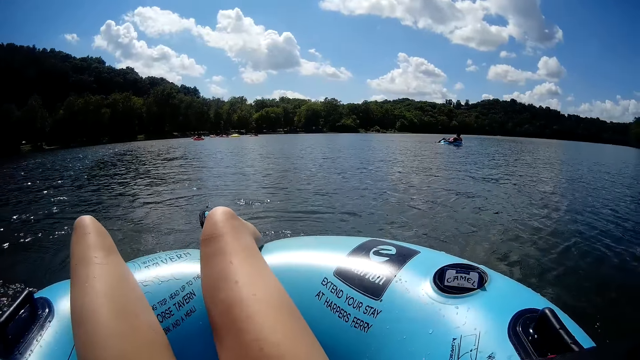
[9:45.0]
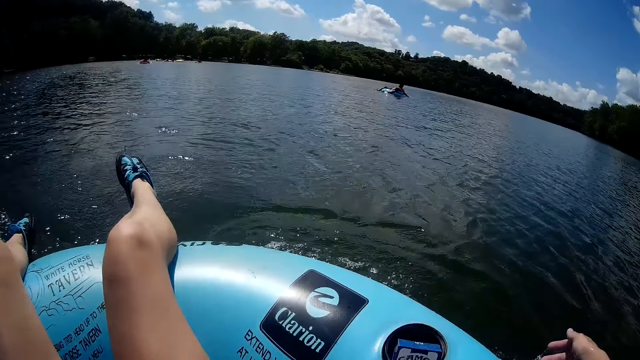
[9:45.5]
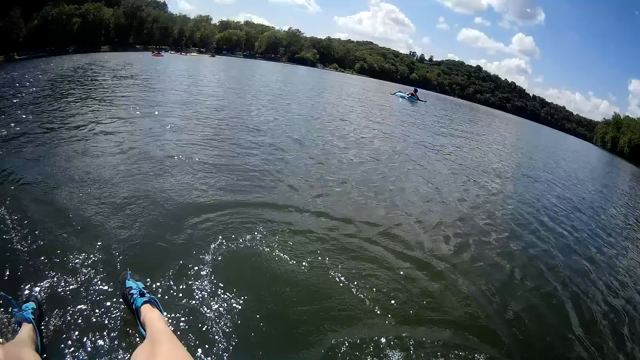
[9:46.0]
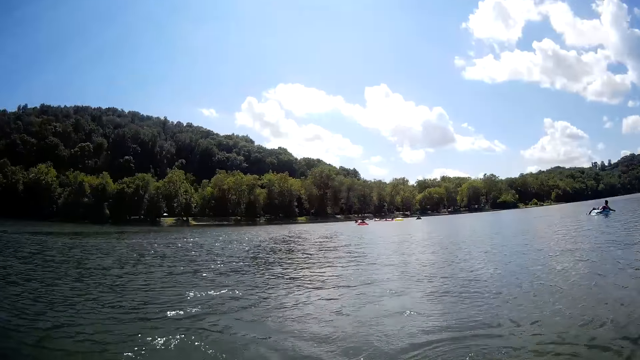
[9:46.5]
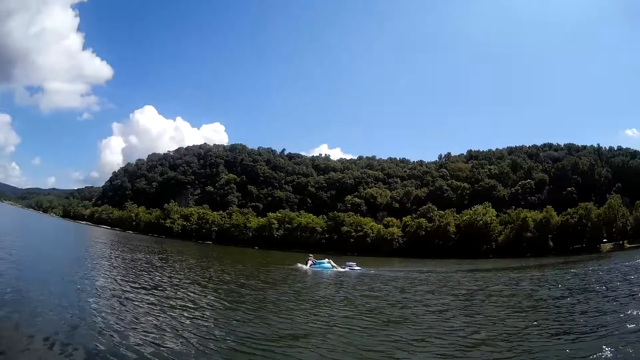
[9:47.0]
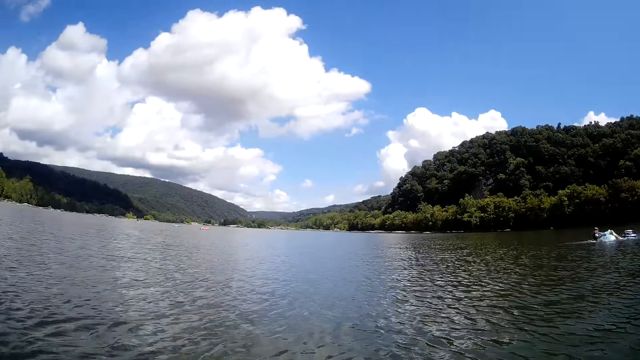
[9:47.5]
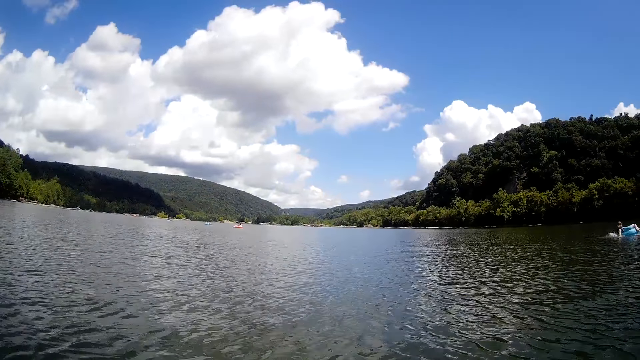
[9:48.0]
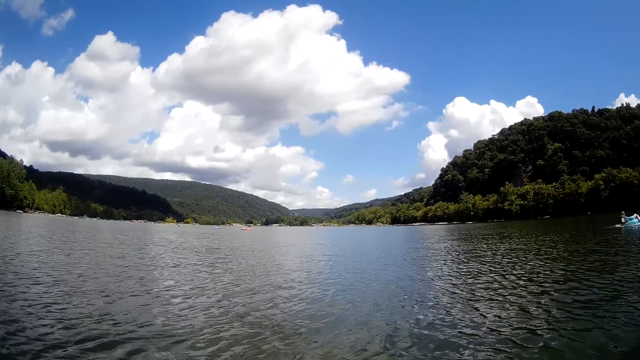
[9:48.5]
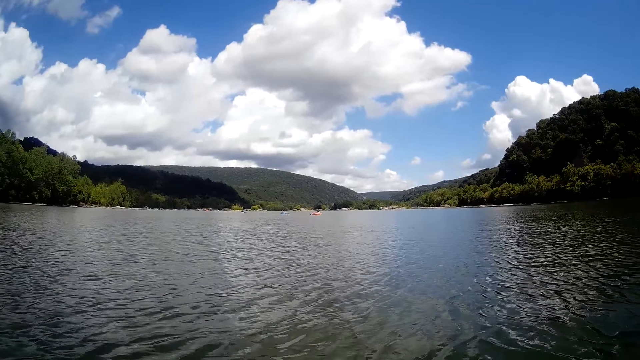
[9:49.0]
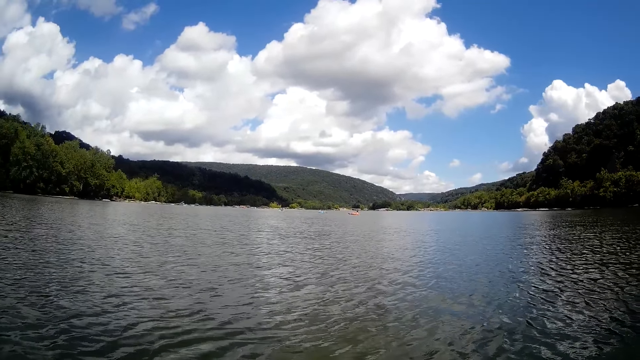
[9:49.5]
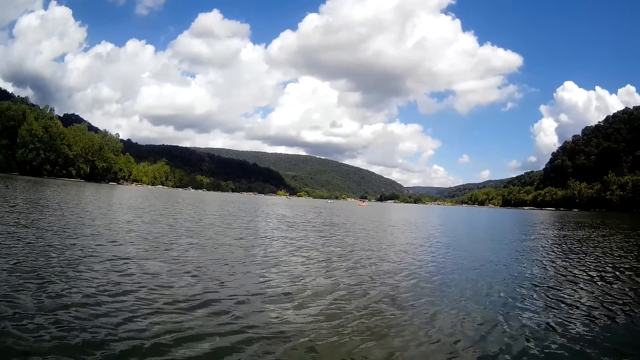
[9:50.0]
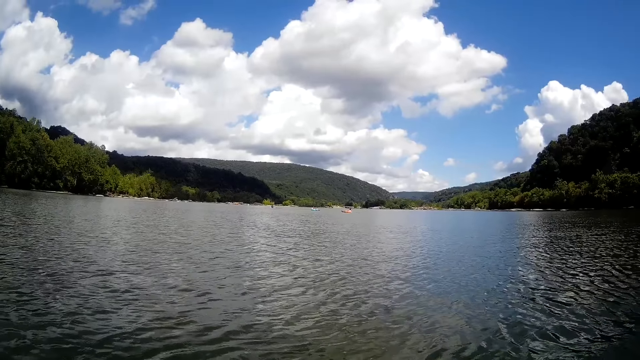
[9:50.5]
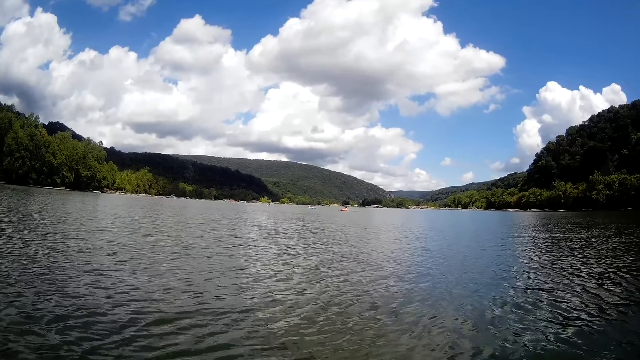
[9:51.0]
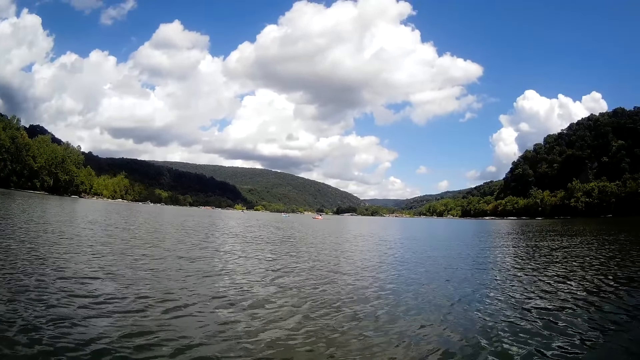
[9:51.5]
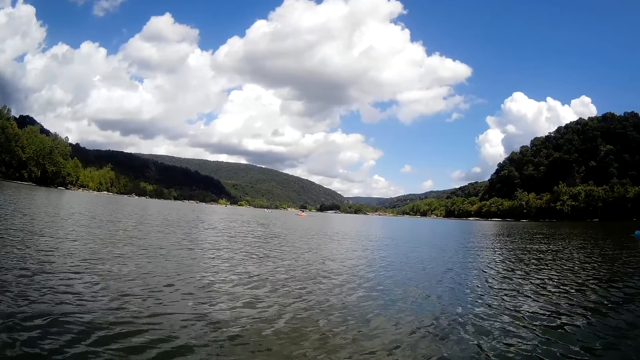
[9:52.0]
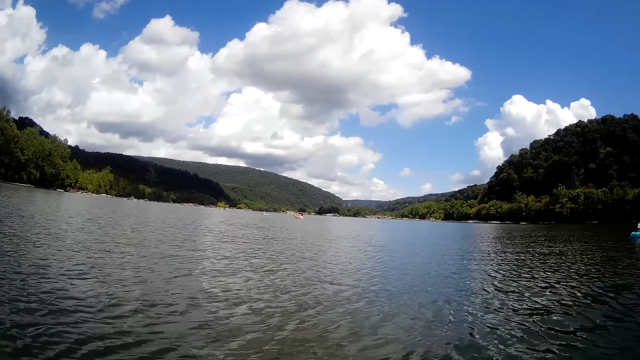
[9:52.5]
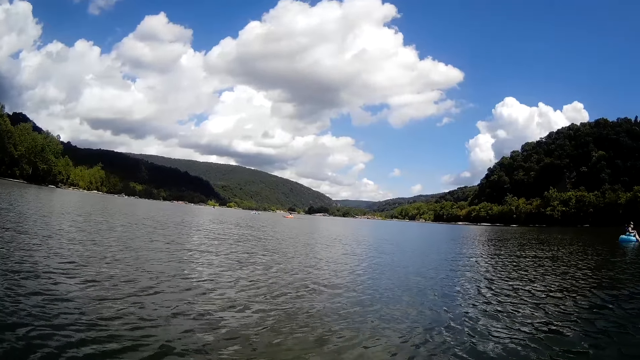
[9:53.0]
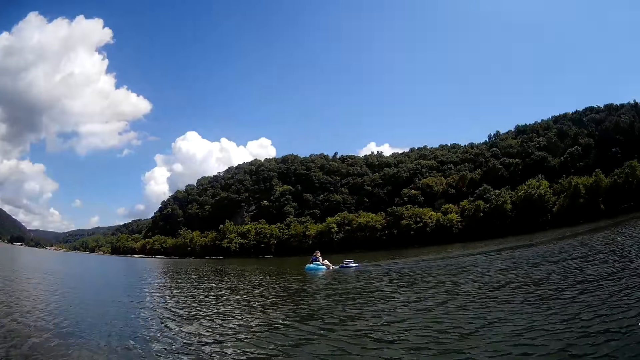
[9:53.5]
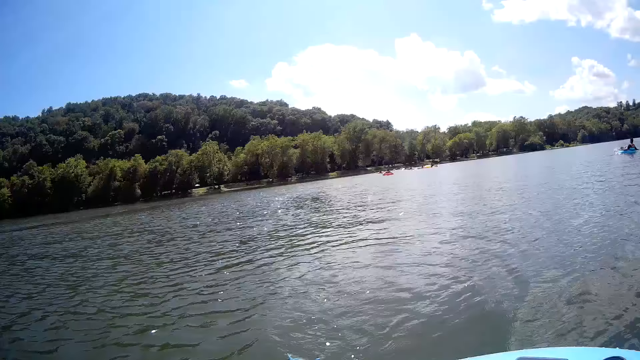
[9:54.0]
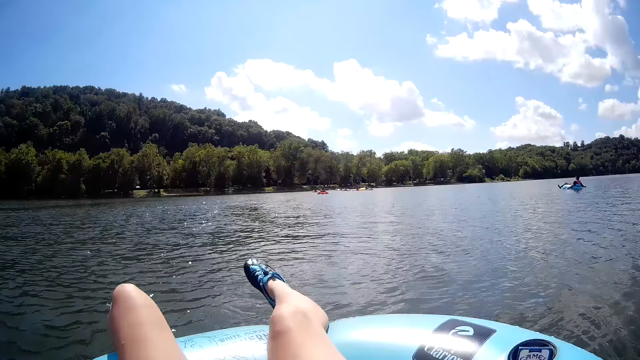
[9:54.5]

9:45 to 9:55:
The camera wearer strokes the water with her right hand. She speaks to a lady.

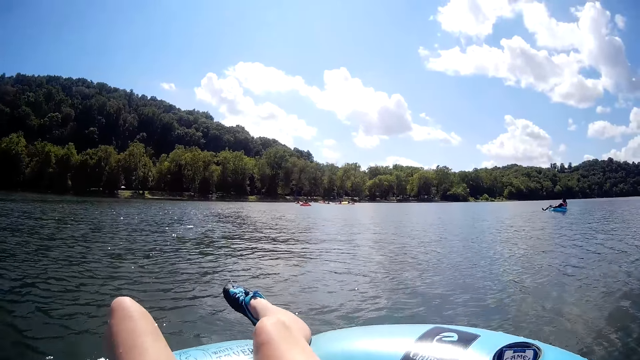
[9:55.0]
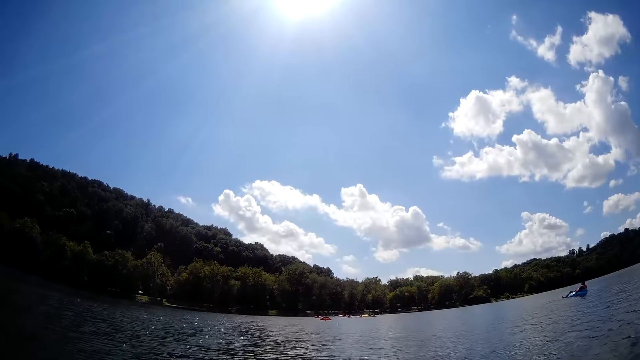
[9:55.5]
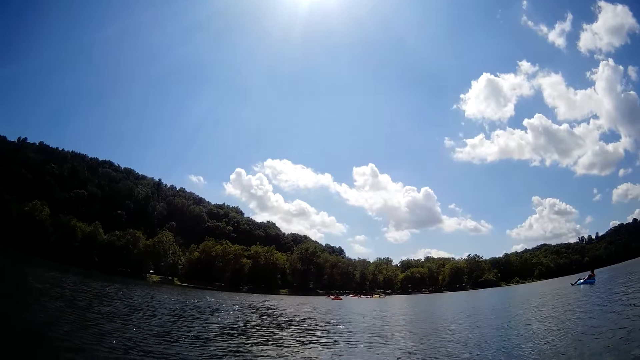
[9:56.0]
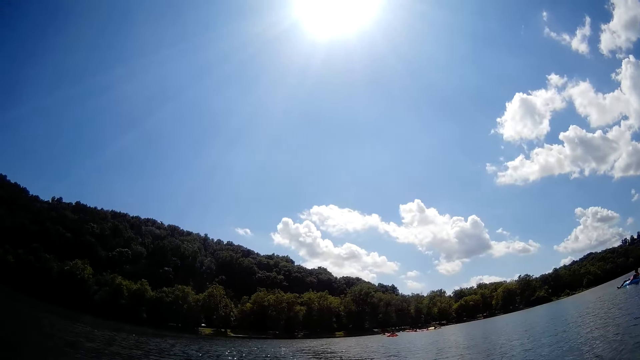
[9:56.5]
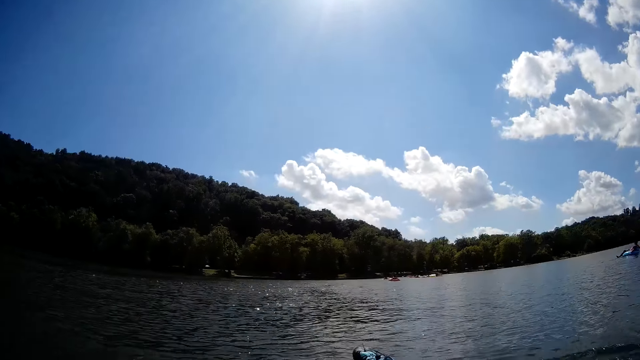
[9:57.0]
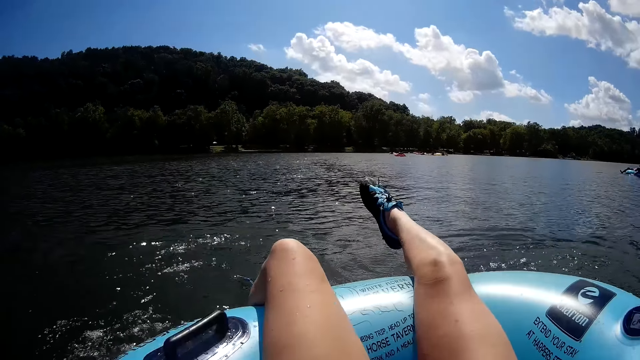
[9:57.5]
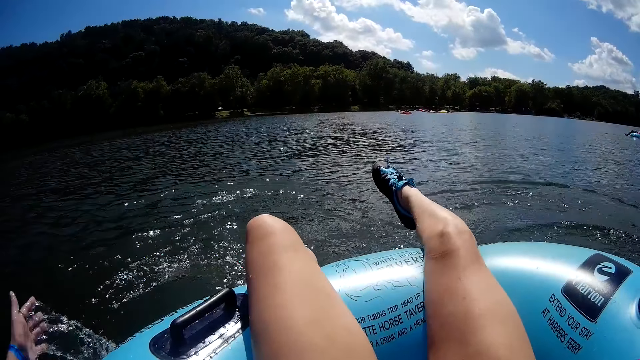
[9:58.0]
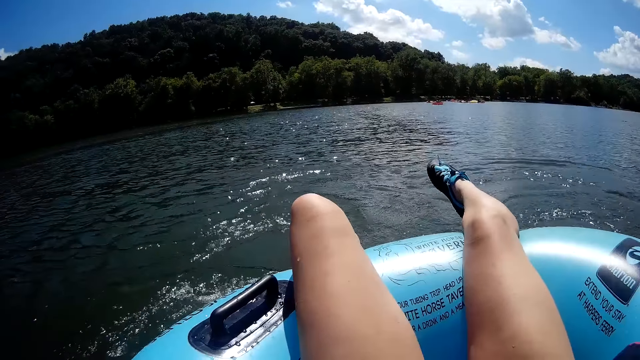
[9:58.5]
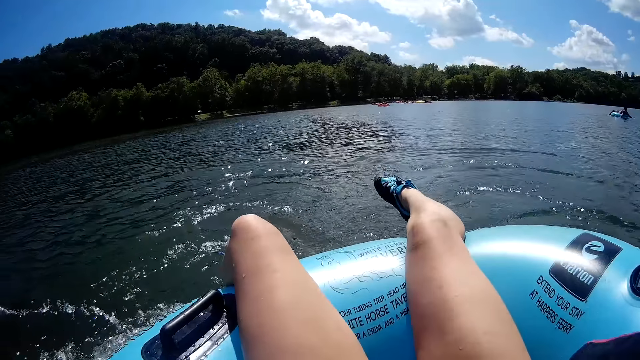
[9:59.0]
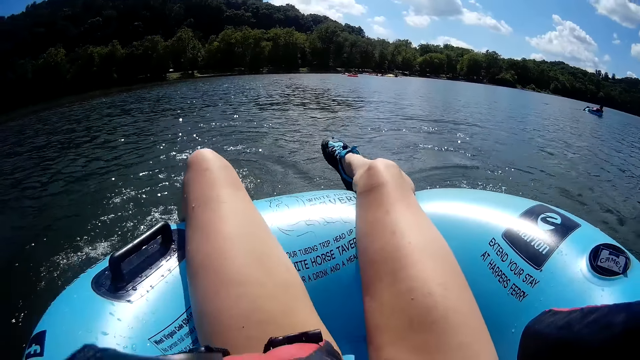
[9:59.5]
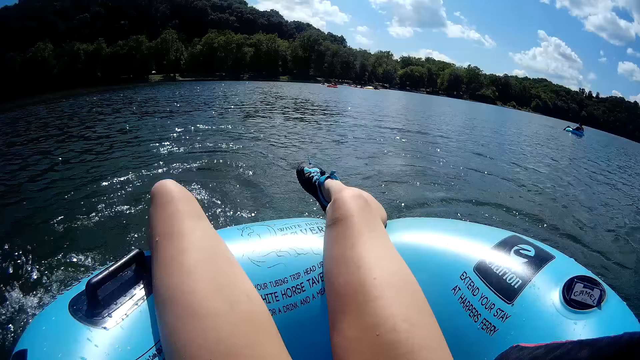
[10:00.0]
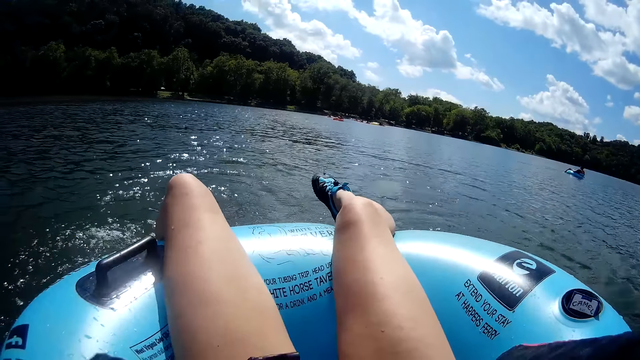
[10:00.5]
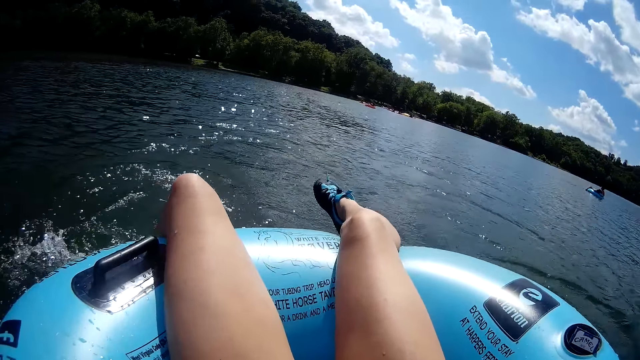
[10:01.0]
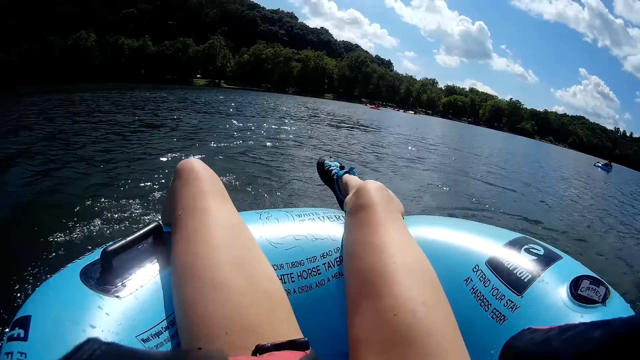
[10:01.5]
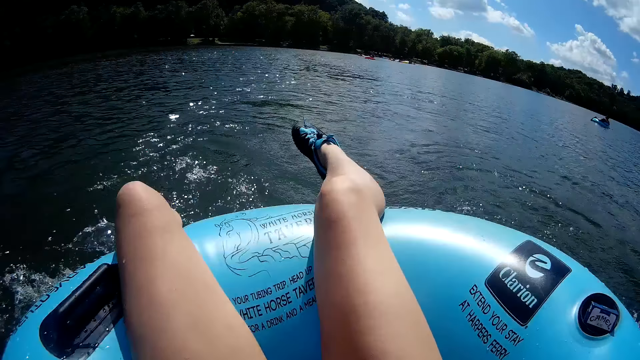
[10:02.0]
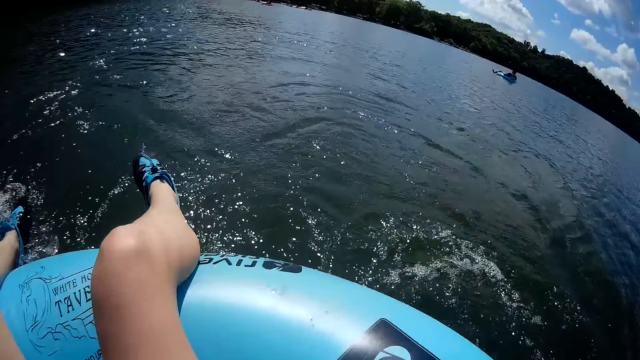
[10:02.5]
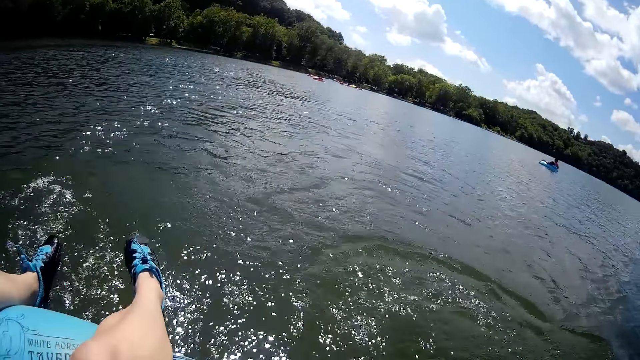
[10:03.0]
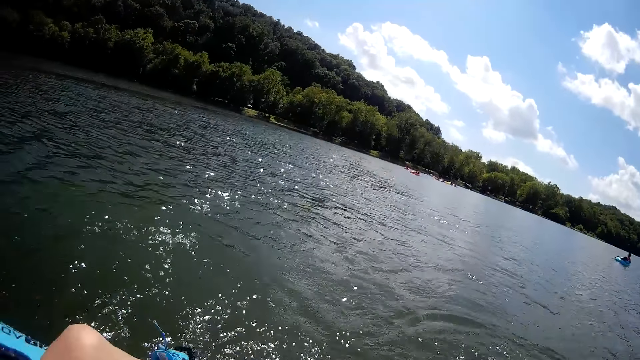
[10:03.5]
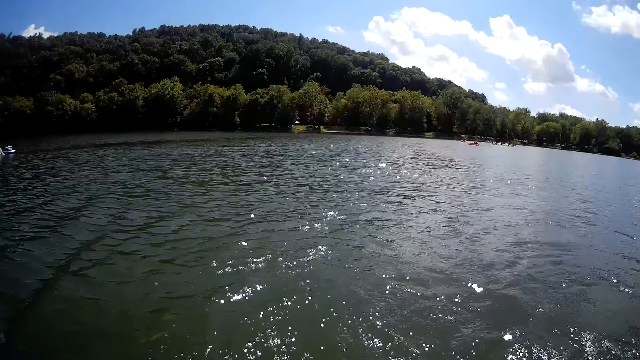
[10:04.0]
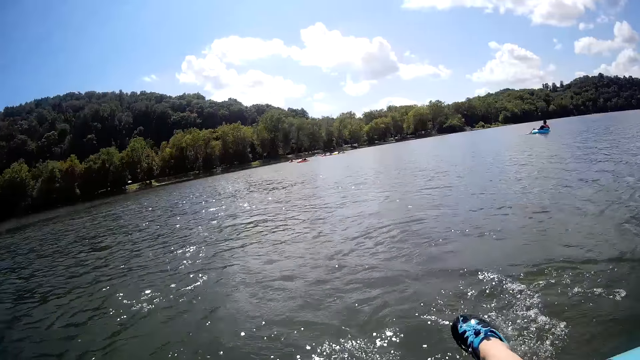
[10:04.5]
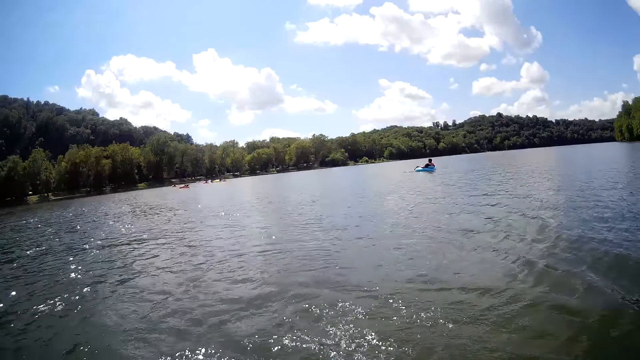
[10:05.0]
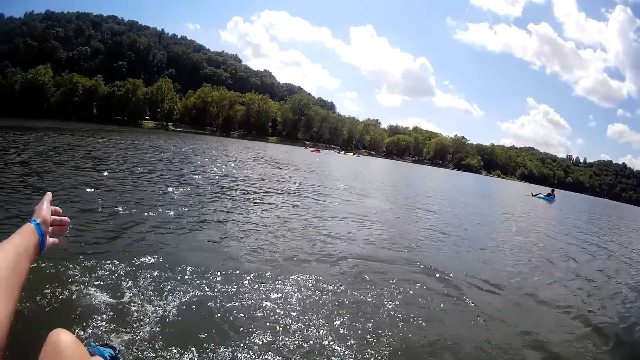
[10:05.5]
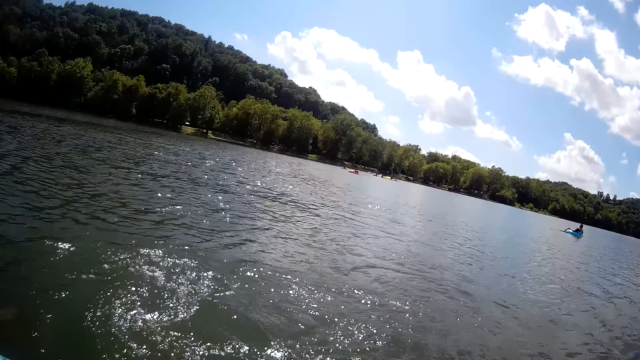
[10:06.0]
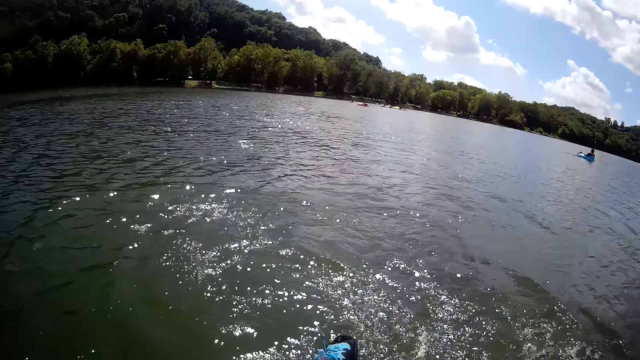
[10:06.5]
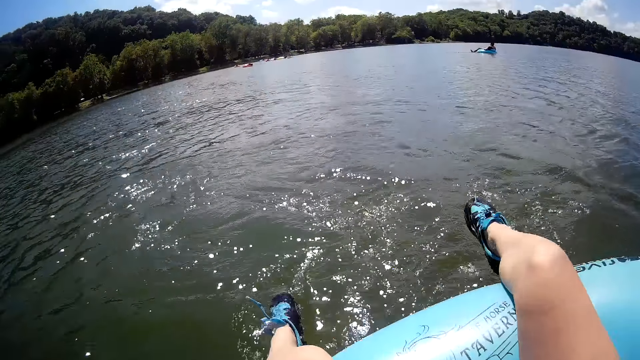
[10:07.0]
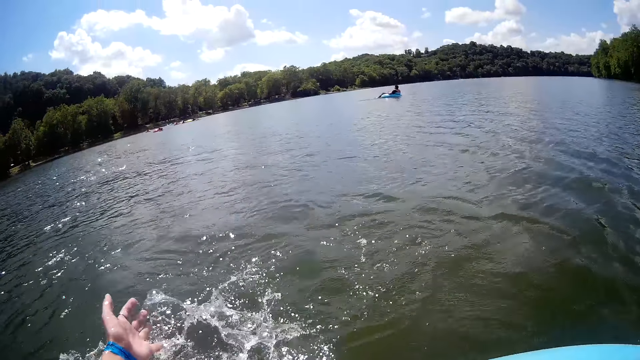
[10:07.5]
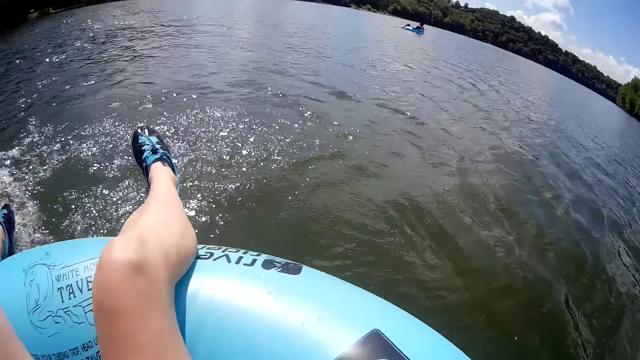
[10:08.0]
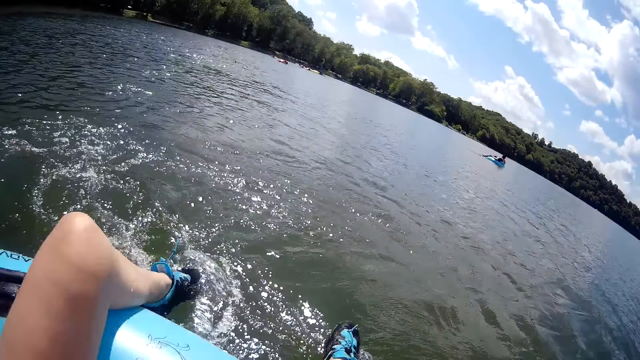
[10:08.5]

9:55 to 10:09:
The camera wearer strokes the water with her left hand. She peddles herself on the water.
